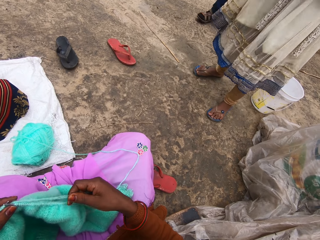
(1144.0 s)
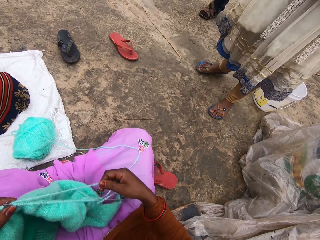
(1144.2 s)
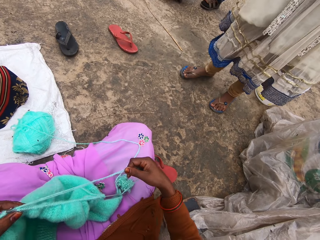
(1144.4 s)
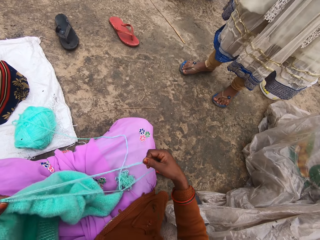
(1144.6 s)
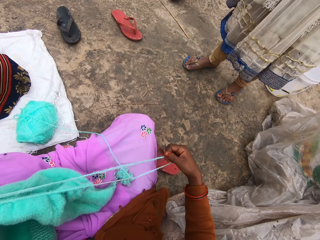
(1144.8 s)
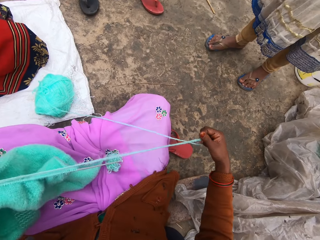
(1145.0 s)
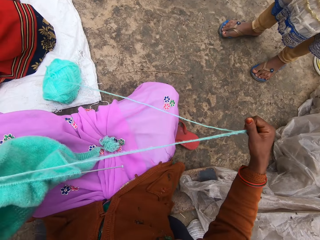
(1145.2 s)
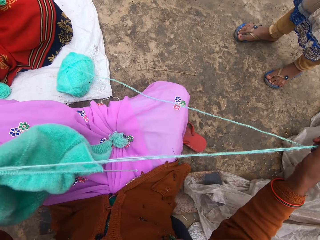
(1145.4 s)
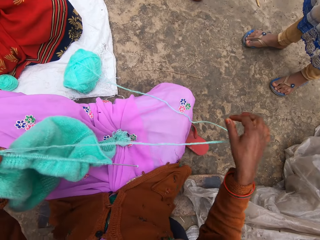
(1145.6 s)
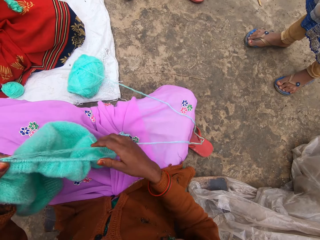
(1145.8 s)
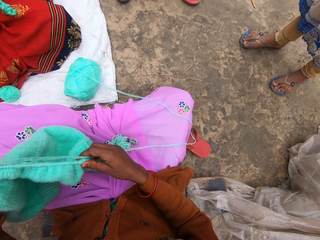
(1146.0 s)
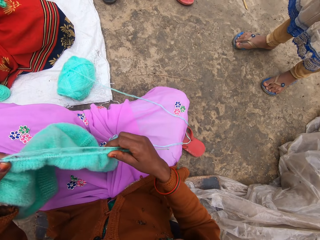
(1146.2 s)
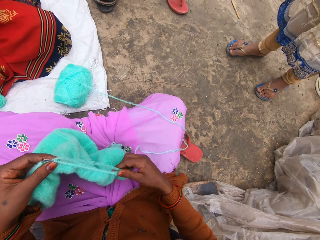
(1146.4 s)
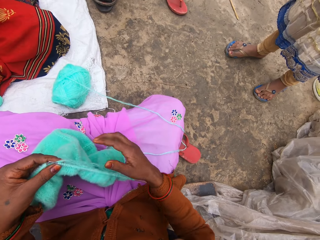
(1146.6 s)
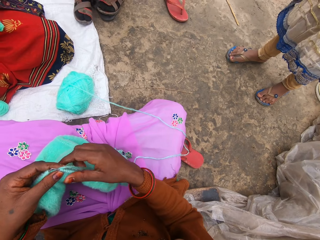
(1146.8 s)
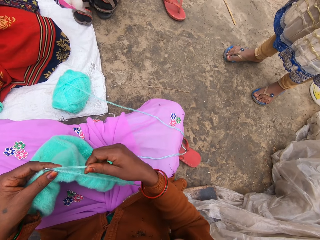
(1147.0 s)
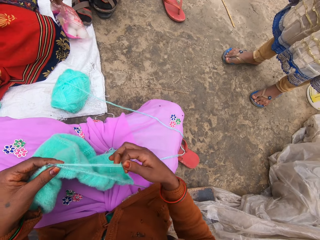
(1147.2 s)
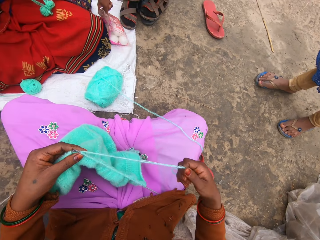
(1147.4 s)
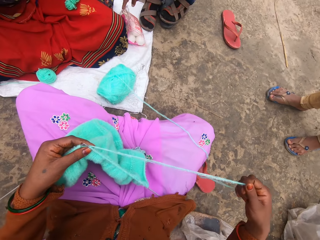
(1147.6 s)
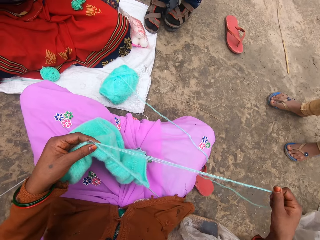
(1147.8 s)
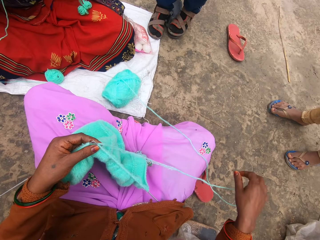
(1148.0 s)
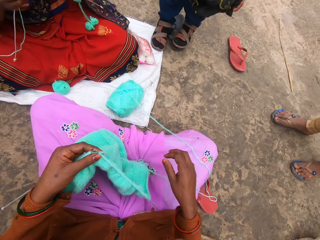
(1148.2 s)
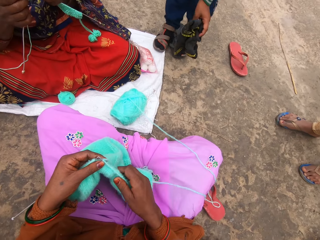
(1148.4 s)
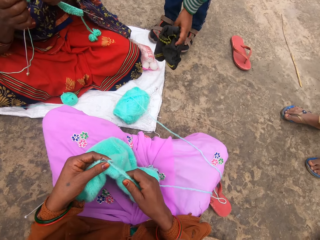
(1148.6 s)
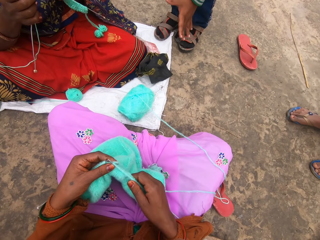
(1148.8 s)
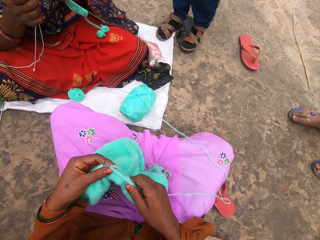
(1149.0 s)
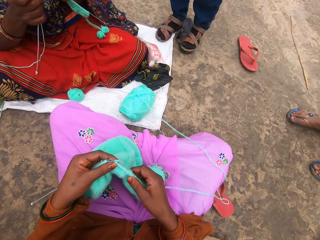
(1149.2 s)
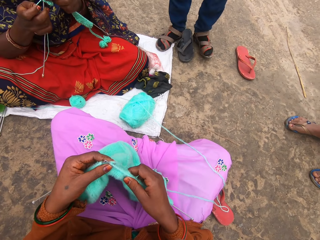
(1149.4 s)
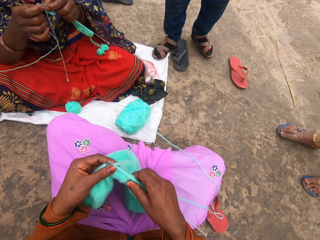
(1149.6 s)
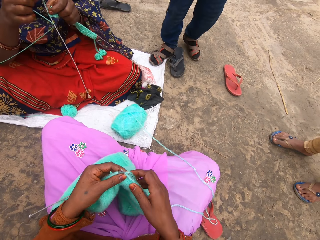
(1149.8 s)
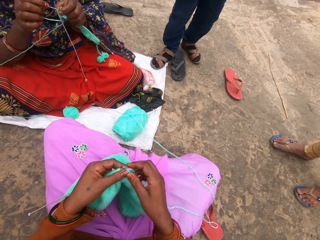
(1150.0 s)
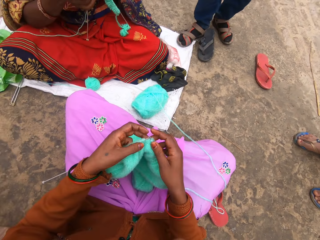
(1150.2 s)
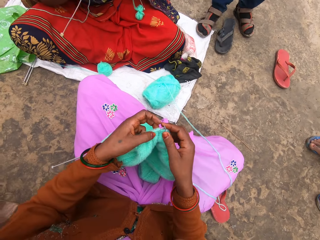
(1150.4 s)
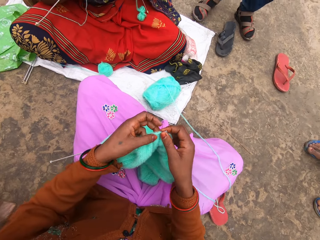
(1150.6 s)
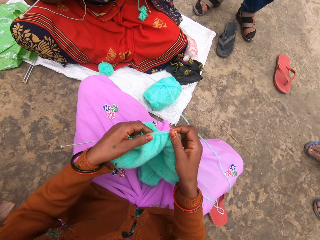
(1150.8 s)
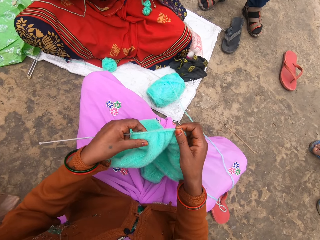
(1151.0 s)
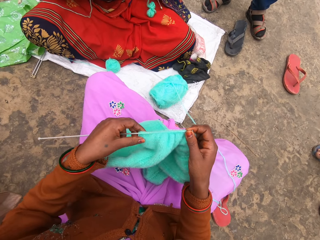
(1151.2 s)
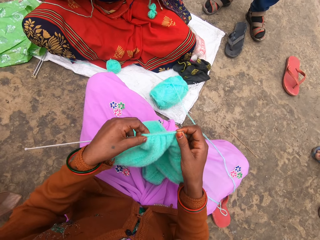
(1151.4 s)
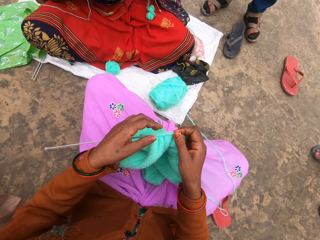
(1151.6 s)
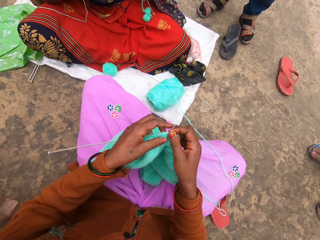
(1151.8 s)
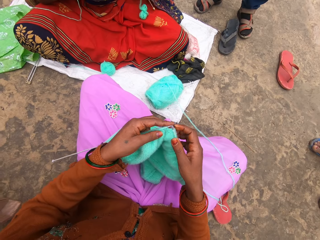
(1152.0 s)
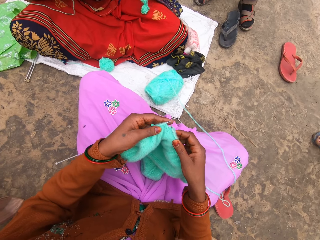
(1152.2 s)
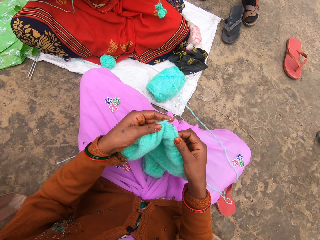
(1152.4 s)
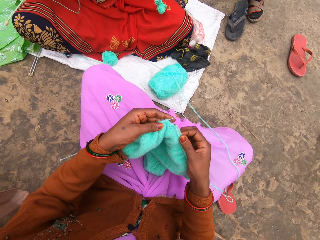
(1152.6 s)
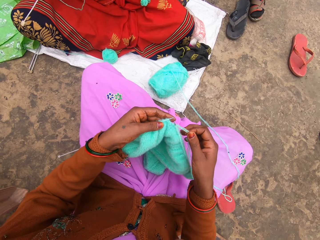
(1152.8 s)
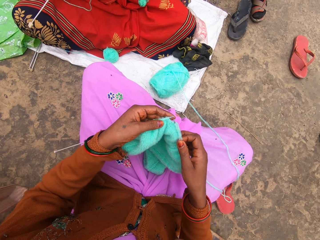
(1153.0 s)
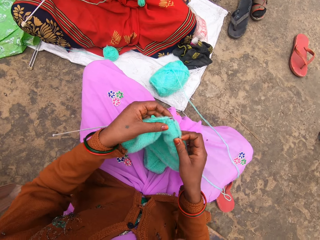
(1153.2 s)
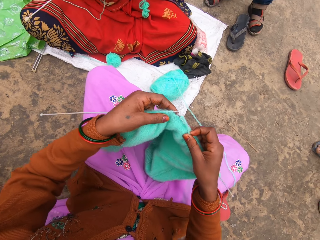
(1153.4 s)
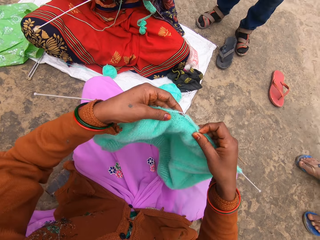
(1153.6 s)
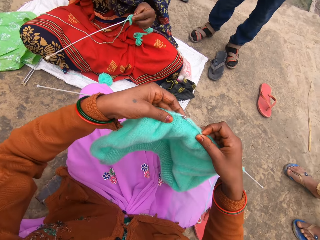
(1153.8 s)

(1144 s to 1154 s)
The camera wearer interacts with a woman. They talk while stretching the yarn. Someone puts something down.

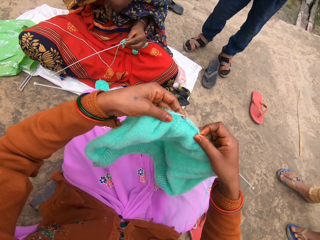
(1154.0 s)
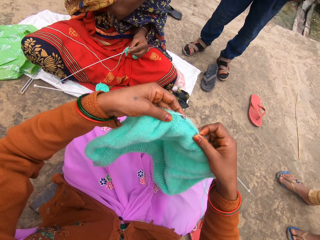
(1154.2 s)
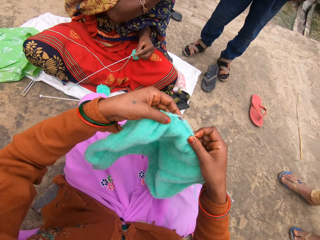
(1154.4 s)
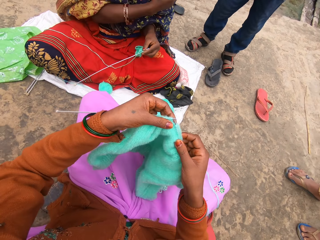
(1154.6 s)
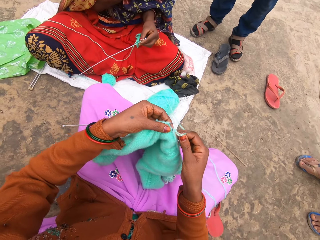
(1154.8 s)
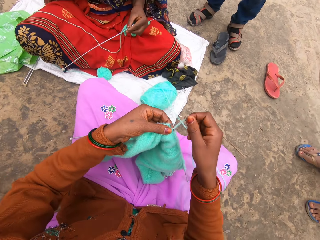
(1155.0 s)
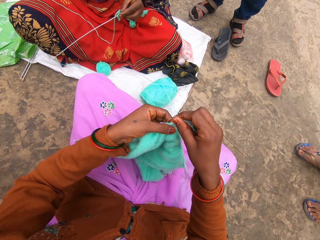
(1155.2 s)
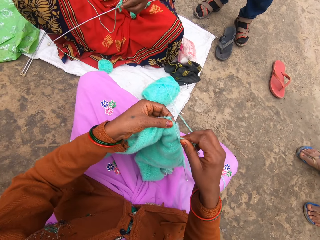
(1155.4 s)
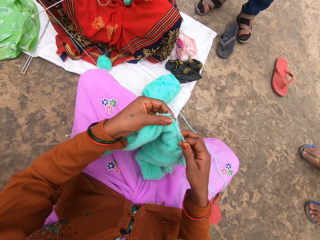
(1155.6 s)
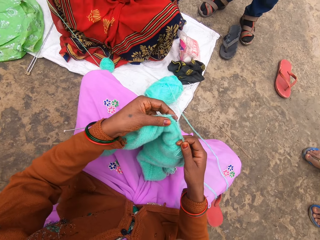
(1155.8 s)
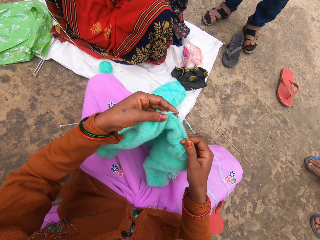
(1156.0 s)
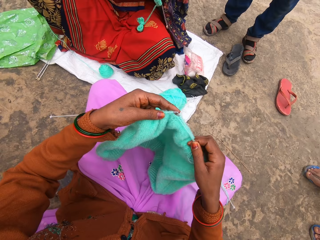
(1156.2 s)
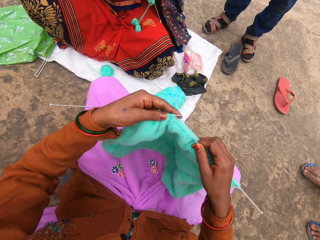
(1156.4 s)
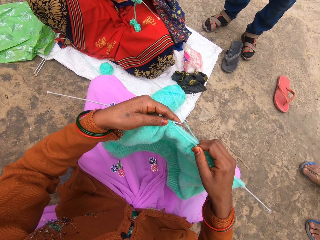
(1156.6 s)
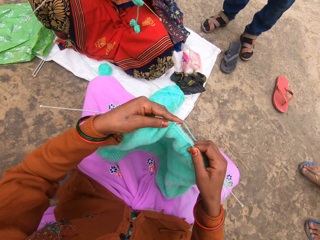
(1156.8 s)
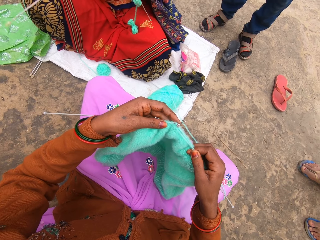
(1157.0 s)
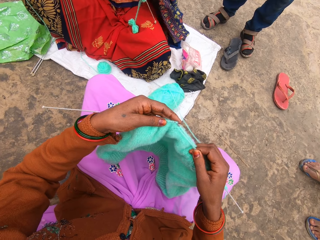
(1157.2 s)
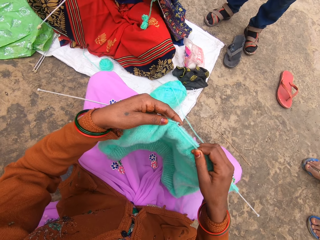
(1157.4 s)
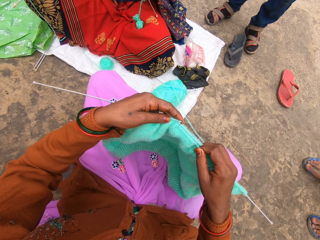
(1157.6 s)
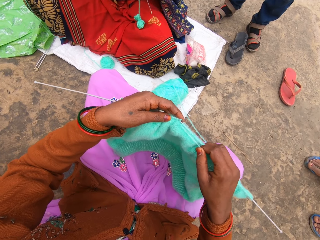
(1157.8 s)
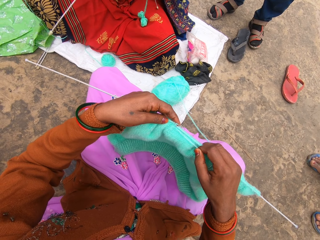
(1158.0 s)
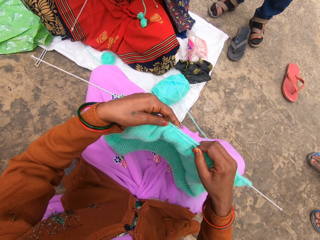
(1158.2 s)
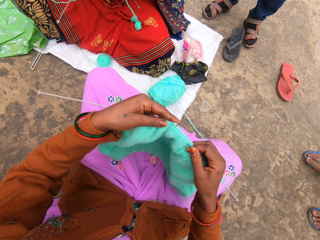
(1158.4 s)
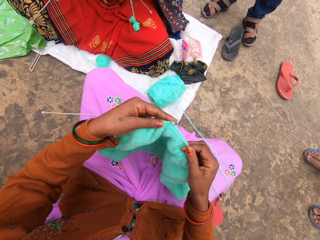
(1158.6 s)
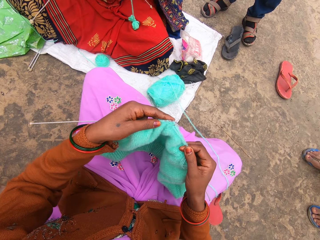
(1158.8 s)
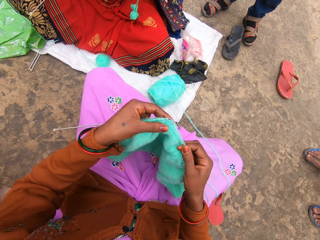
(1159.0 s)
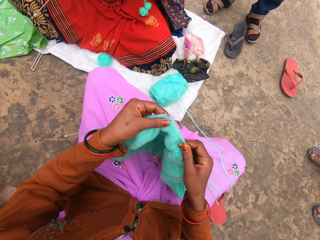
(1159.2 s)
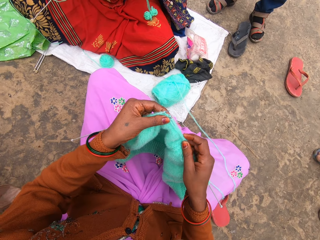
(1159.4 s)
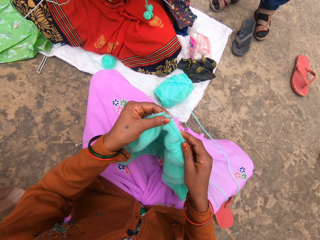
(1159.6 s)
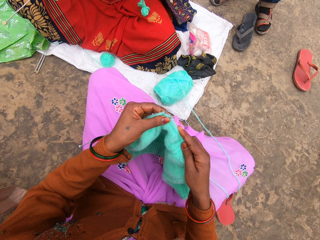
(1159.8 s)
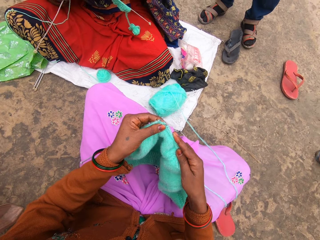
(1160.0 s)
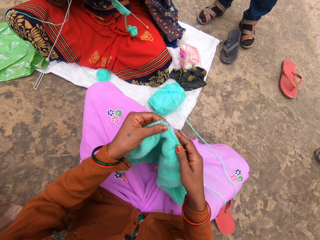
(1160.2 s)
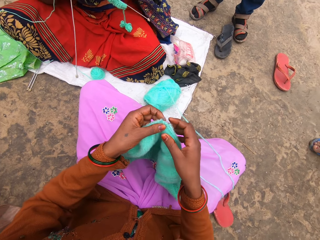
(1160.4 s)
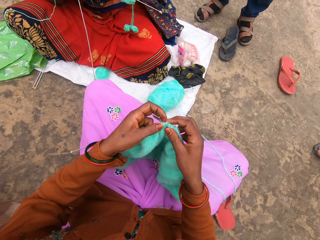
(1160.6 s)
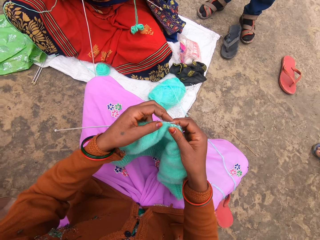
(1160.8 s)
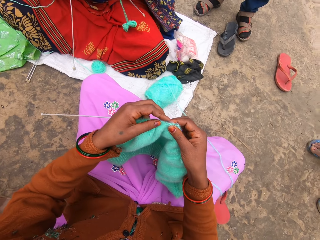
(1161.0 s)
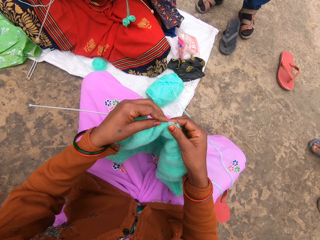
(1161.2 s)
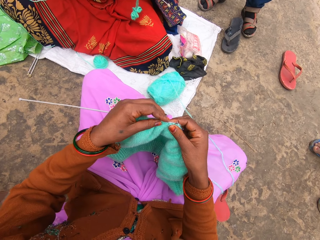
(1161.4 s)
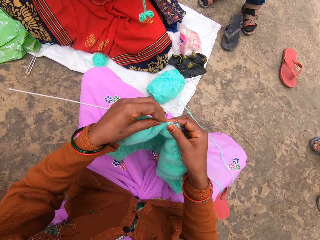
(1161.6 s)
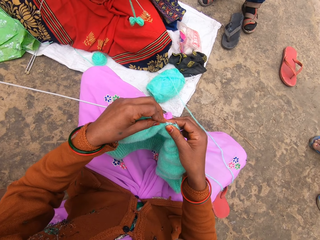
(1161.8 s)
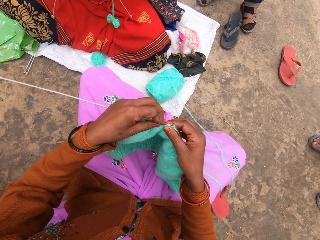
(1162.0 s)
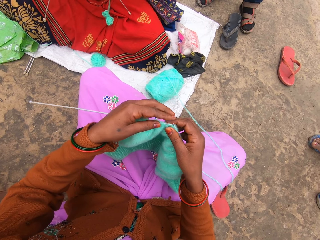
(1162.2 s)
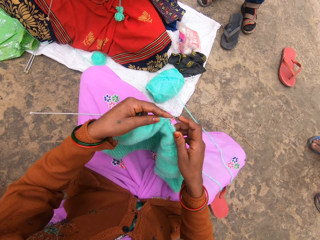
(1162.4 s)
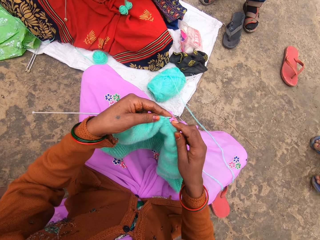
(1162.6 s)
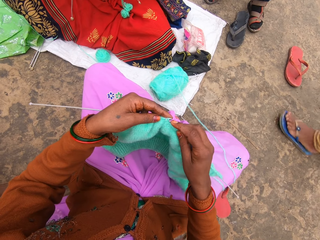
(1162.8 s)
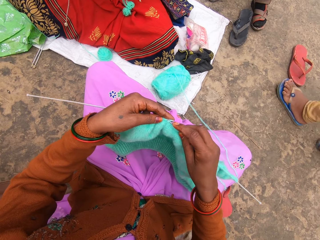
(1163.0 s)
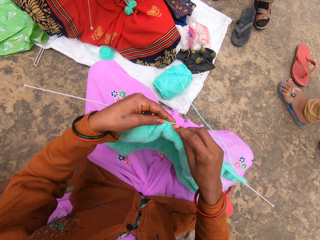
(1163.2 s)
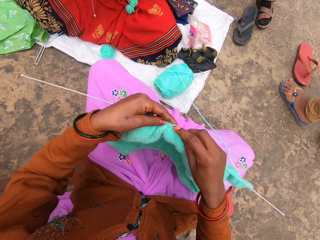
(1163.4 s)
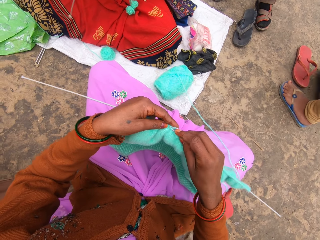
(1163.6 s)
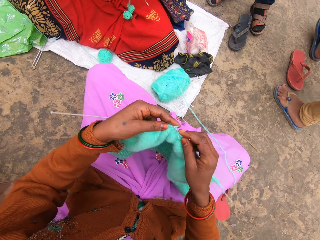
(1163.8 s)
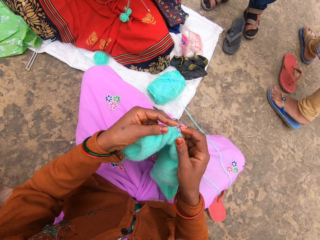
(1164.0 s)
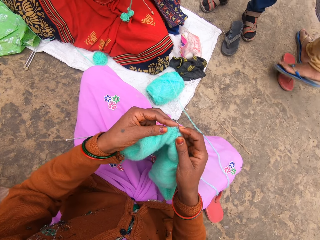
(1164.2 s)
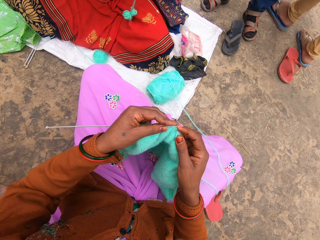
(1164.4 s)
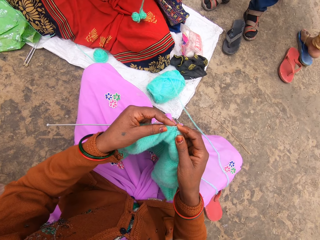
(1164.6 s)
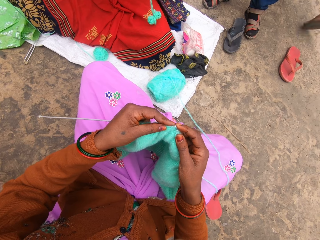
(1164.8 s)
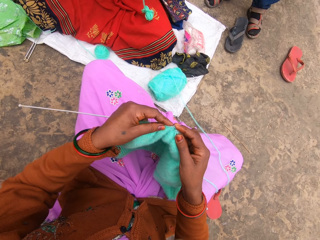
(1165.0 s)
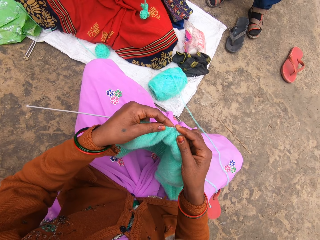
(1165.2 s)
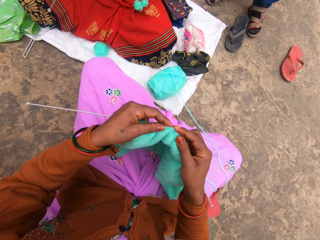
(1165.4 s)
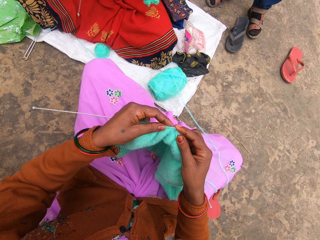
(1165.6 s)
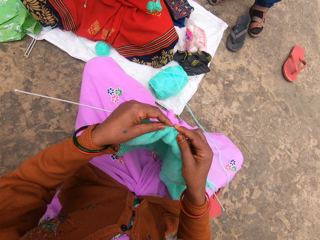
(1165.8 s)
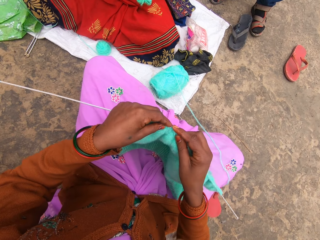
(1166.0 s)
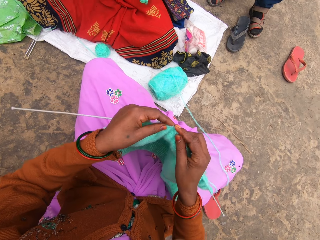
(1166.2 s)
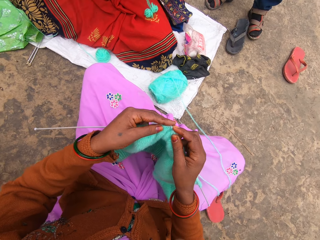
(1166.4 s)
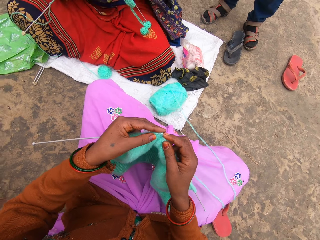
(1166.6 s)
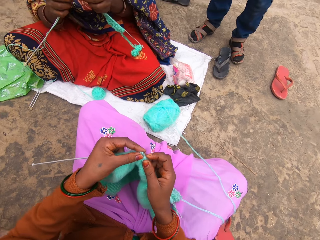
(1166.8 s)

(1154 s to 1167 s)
A woman moves her leg. She interacts with another woman. The other woman walks. The camera wearer talks.
